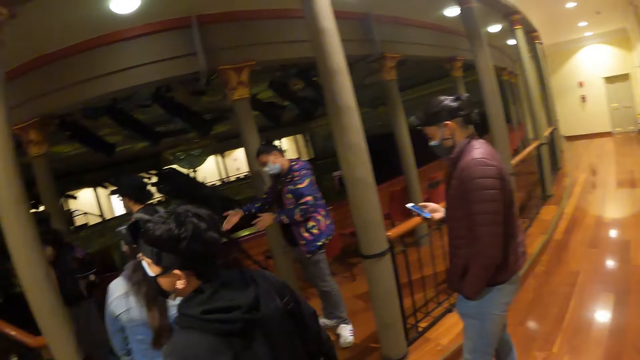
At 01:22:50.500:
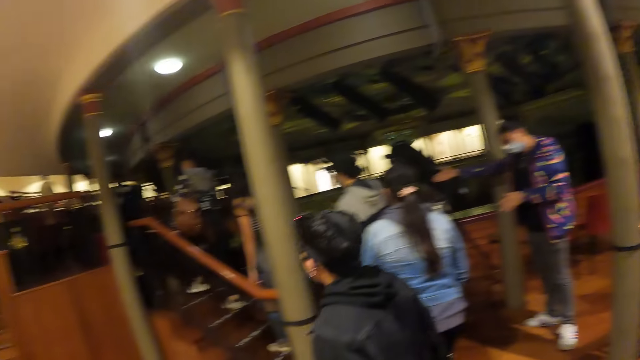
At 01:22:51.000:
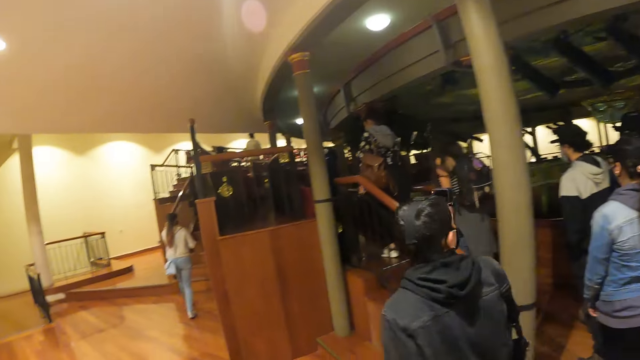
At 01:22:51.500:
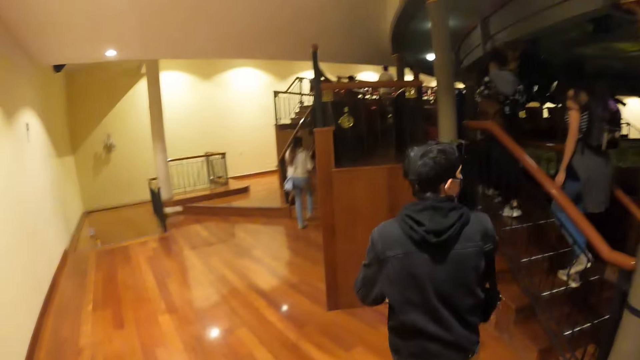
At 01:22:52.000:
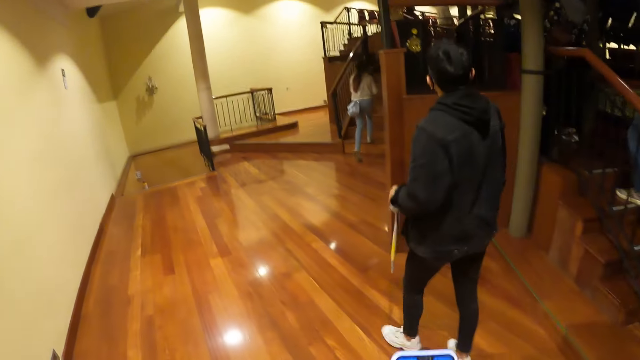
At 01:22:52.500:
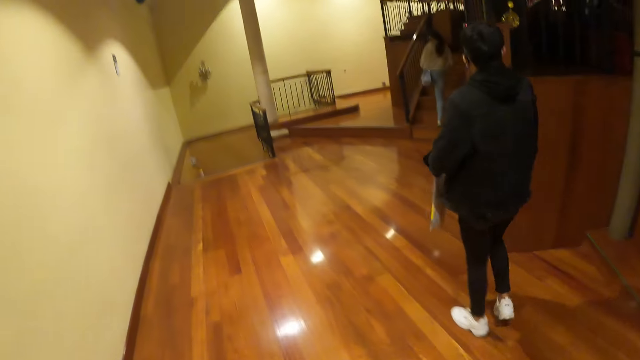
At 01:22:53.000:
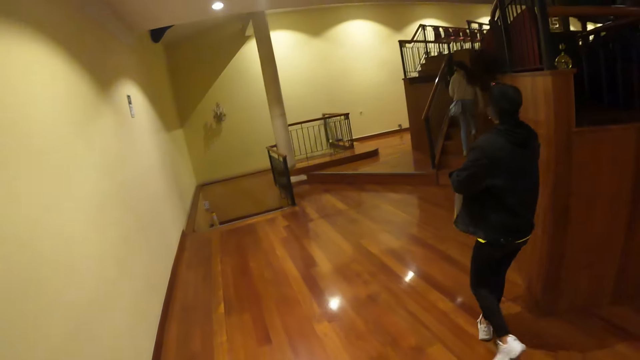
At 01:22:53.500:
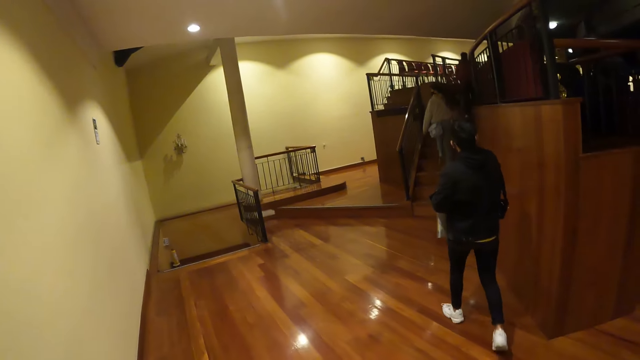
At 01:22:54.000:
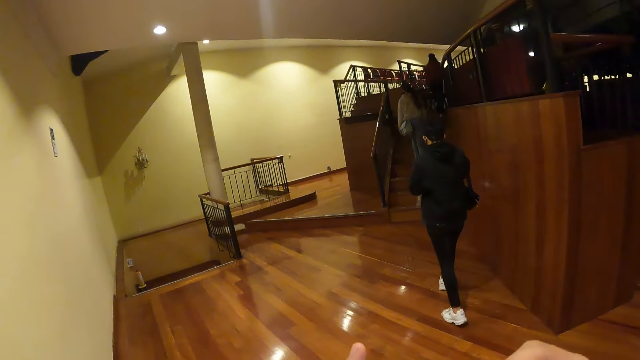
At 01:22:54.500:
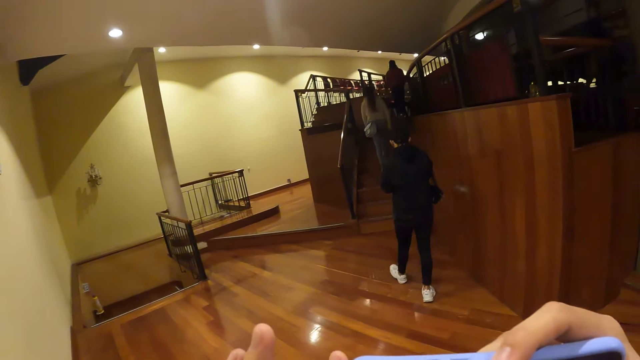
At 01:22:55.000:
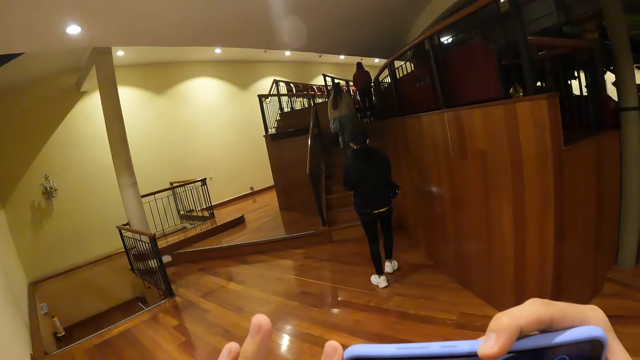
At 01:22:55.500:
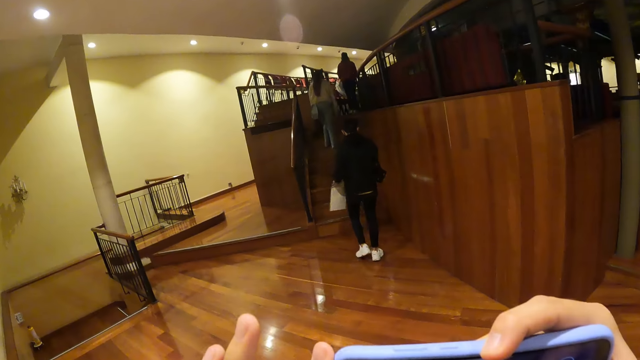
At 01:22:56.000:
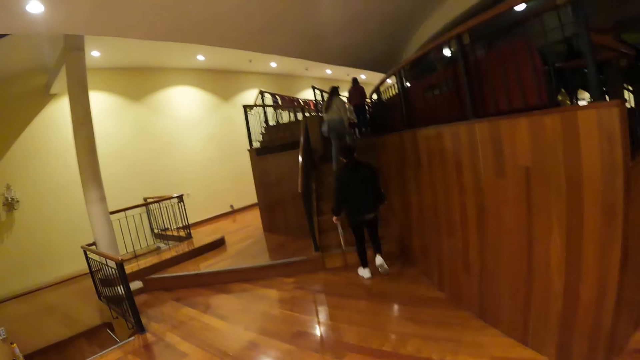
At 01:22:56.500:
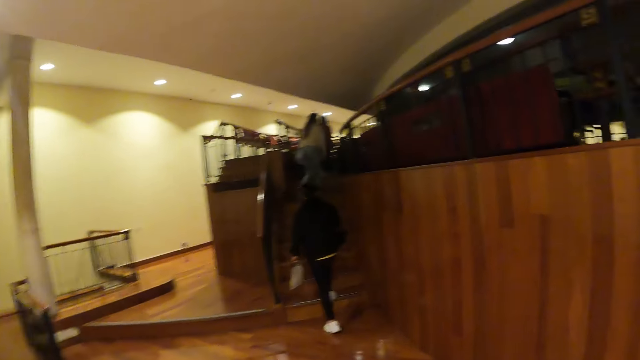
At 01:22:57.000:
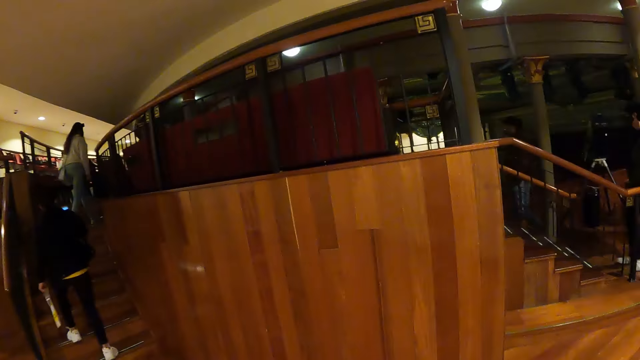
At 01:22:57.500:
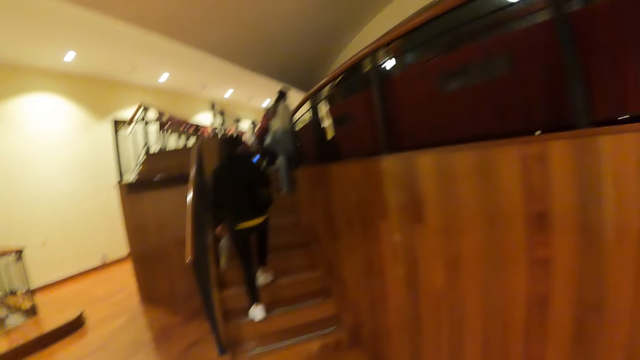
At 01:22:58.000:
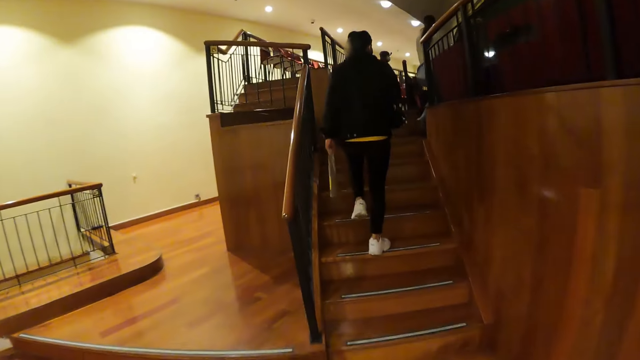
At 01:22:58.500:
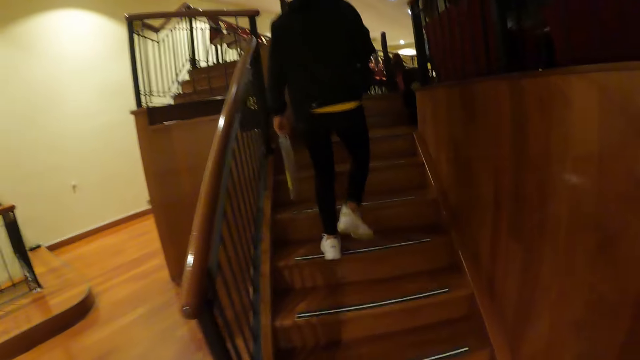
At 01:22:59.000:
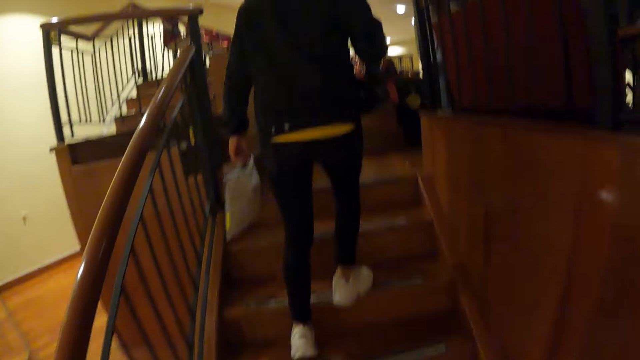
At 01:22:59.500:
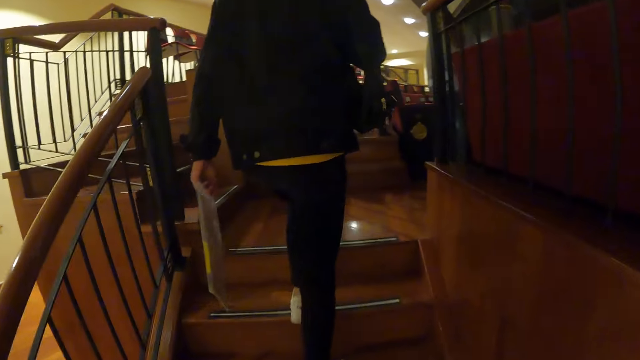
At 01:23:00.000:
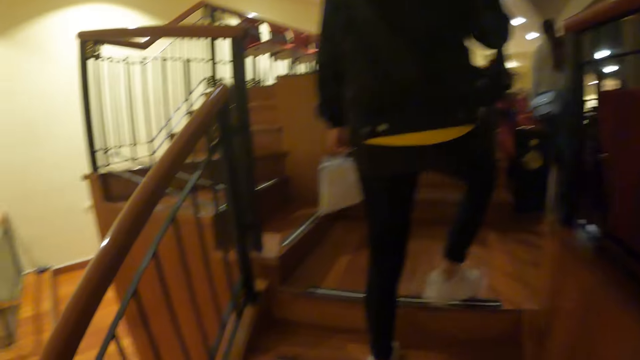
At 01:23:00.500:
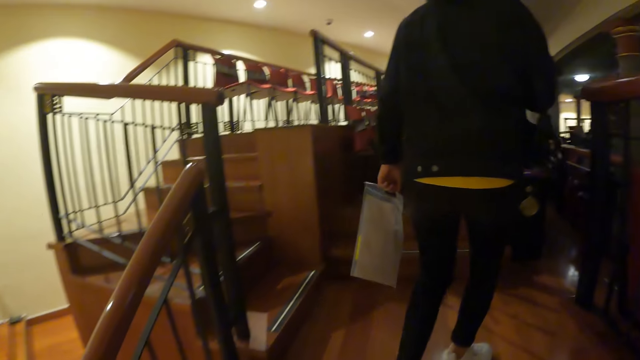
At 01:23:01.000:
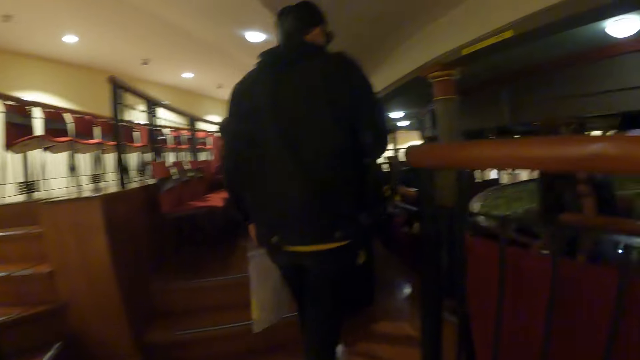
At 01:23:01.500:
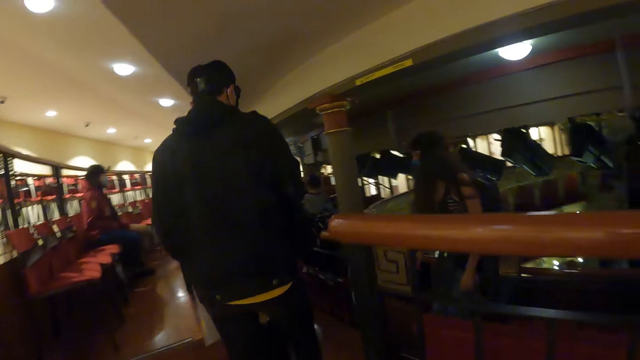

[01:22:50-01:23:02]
The camera wearer walks. They hold the phone. They go up the stairs.

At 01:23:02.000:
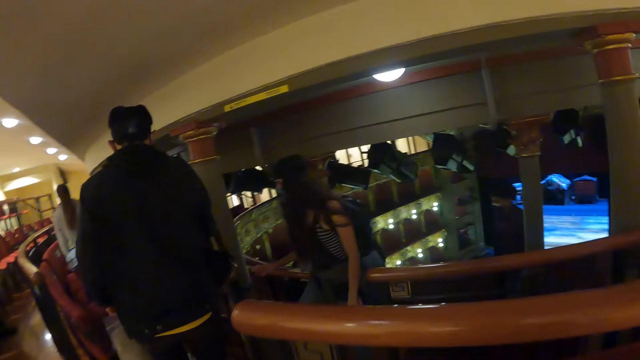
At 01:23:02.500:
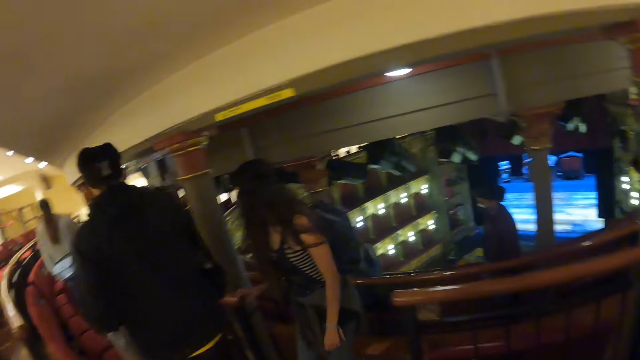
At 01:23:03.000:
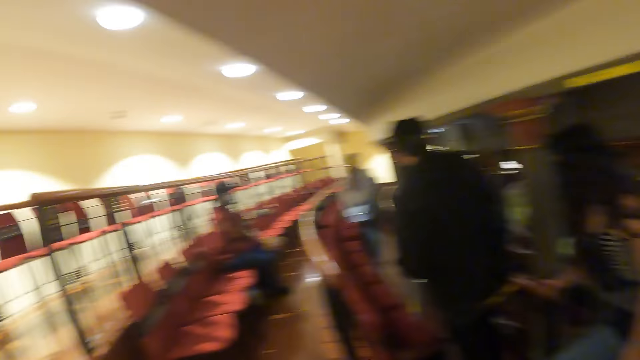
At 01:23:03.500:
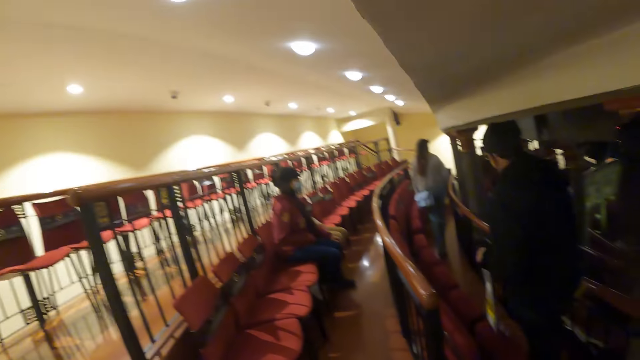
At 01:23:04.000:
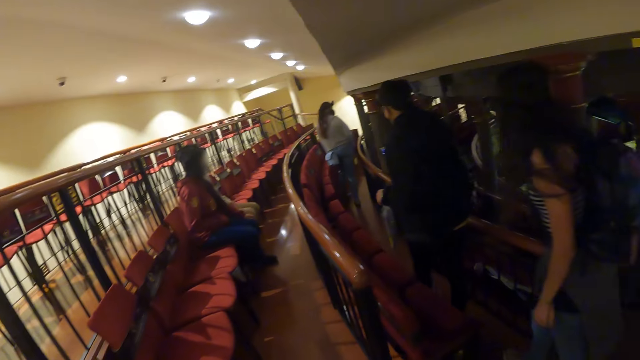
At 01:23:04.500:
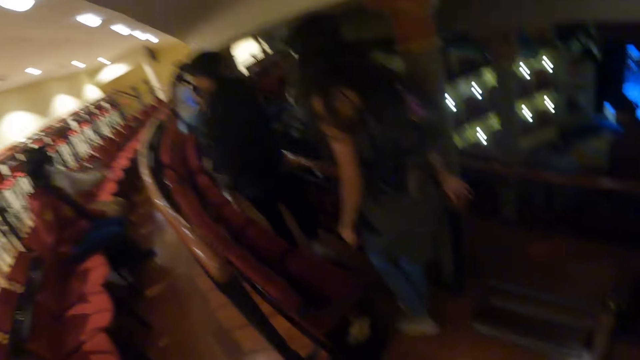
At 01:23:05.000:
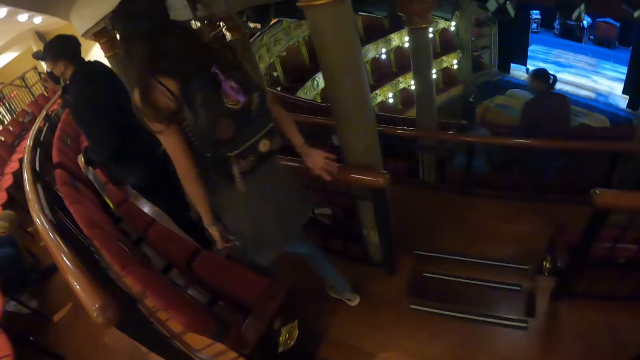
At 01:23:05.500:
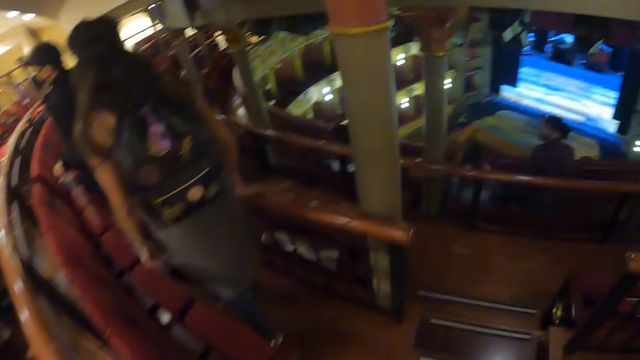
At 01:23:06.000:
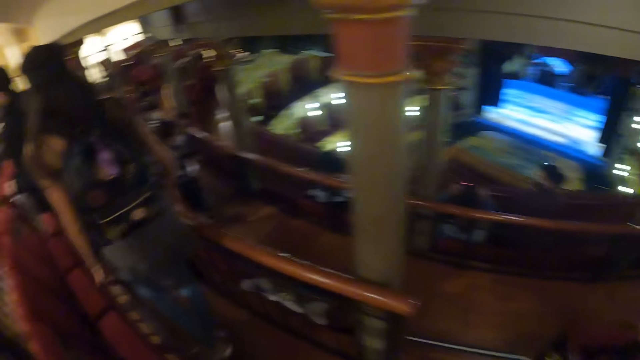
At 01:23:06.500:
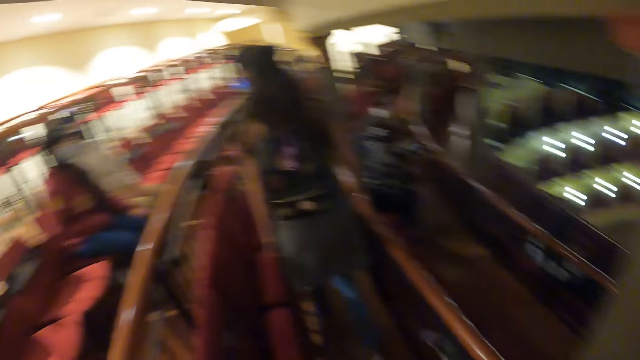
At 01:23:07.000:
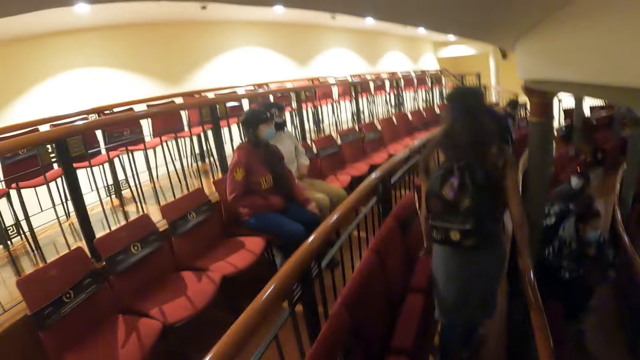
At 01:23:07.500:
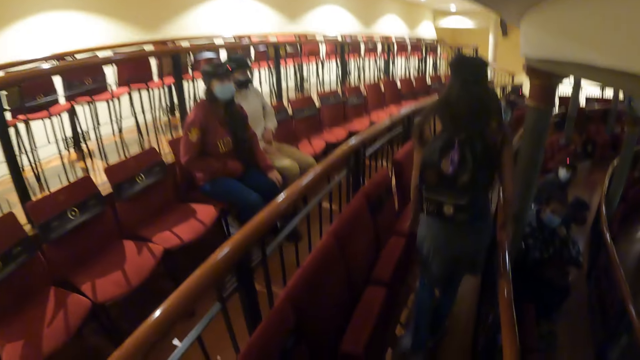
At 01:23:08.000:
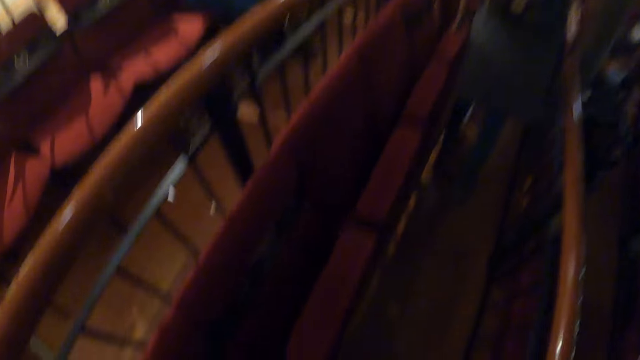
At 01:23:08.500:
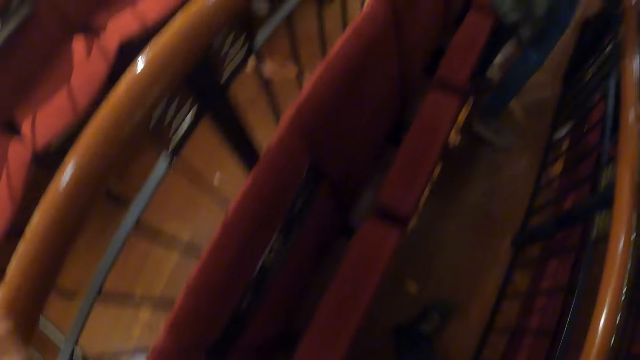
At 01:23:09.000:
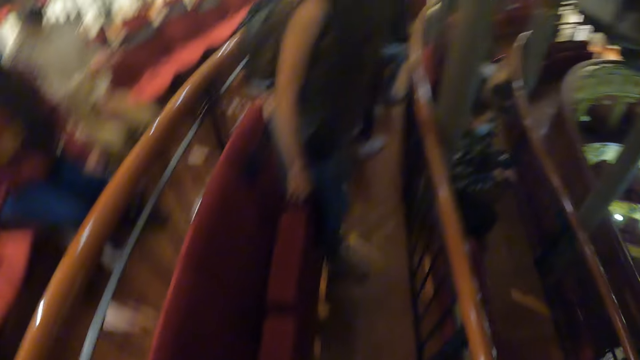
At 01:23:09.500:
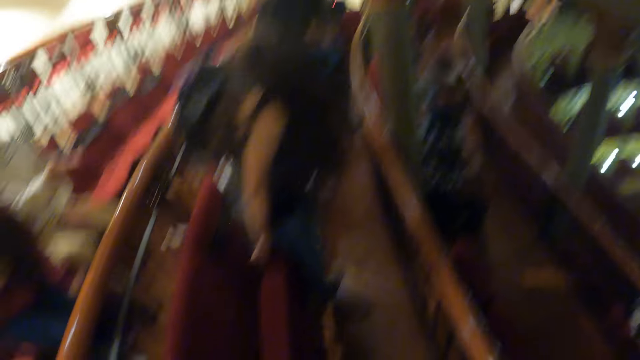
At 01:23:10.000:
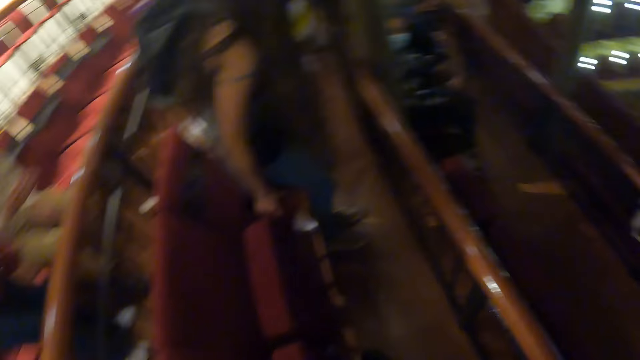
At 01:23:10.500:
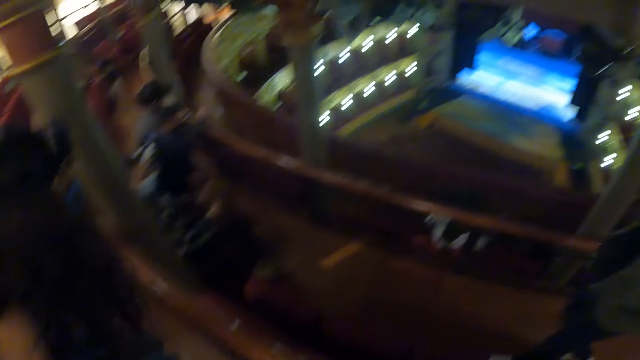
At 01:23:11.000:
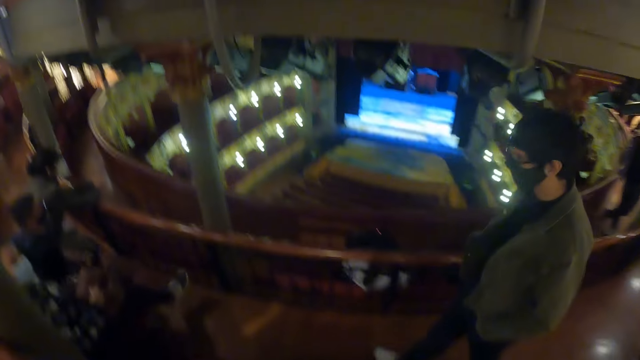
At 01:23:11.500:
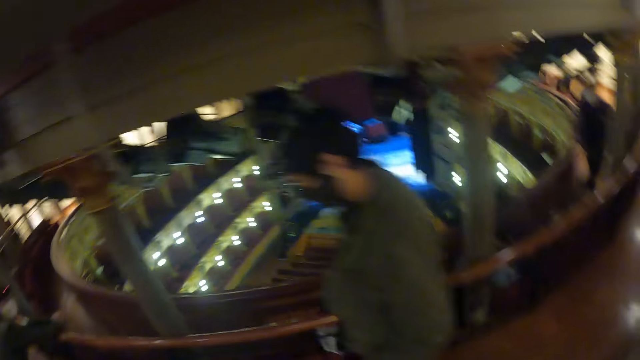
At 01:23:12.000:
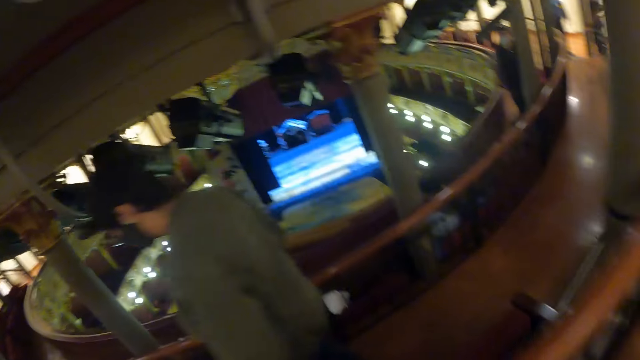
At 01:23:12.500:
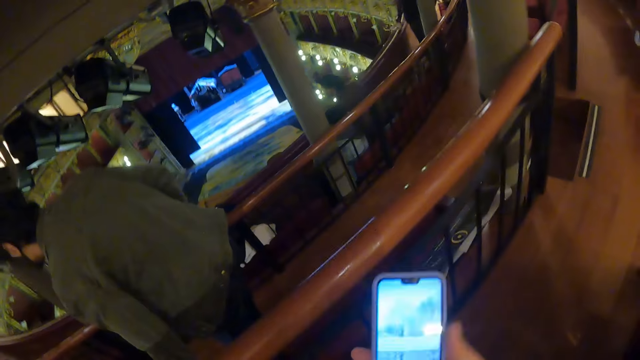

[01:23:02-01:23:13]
The camera wearer walks across the chairs. They sit down.
